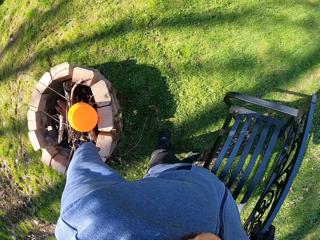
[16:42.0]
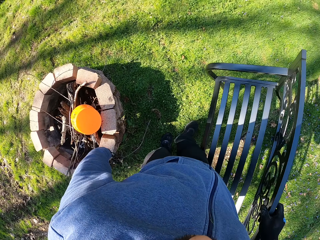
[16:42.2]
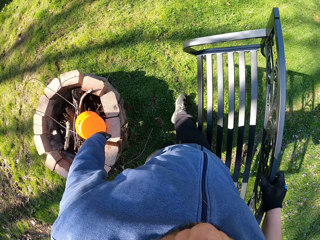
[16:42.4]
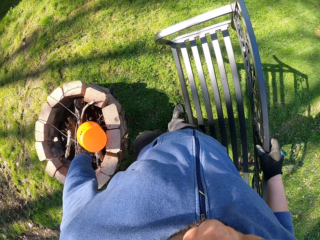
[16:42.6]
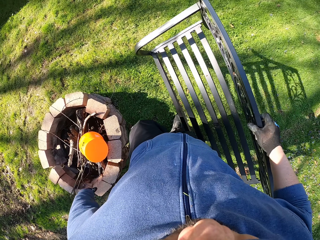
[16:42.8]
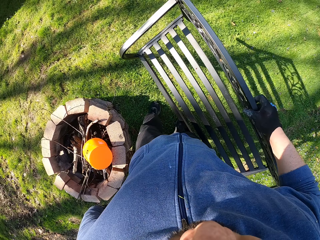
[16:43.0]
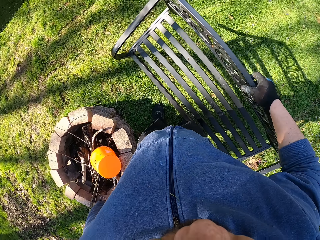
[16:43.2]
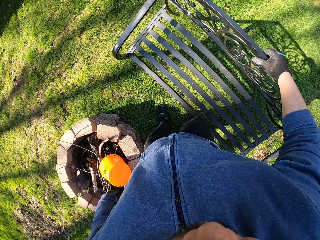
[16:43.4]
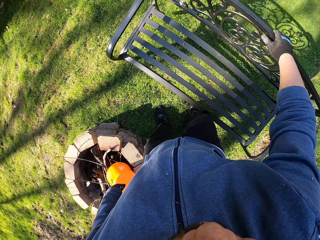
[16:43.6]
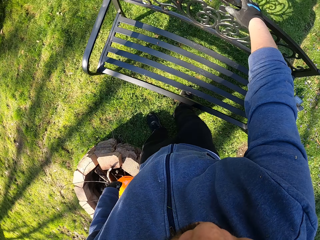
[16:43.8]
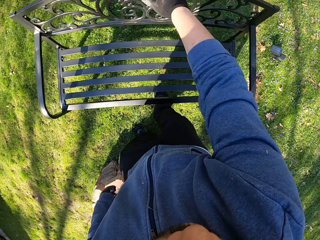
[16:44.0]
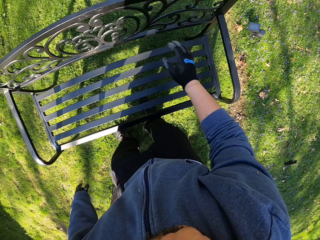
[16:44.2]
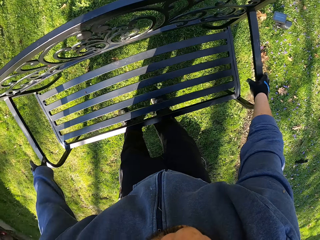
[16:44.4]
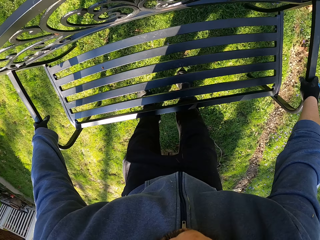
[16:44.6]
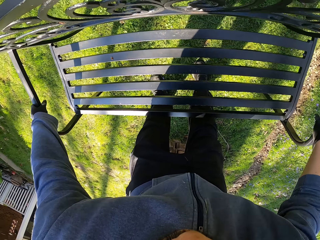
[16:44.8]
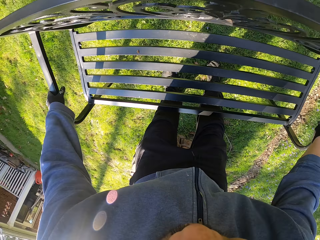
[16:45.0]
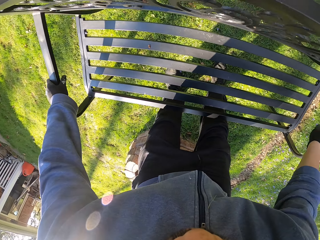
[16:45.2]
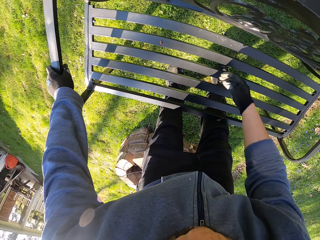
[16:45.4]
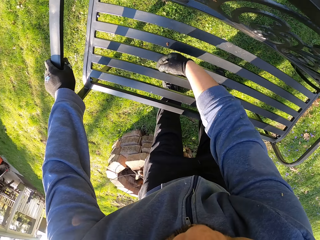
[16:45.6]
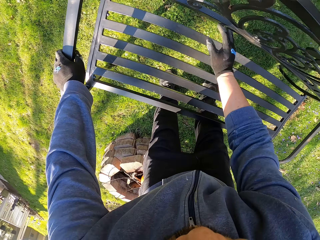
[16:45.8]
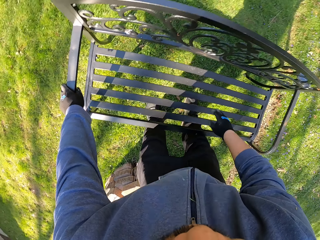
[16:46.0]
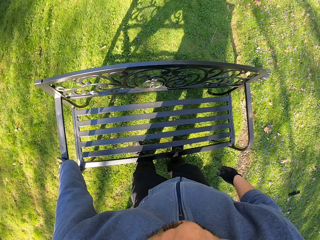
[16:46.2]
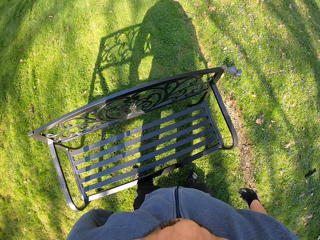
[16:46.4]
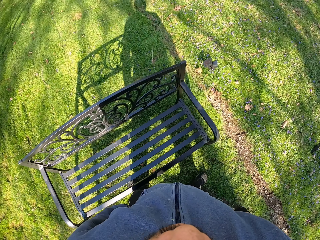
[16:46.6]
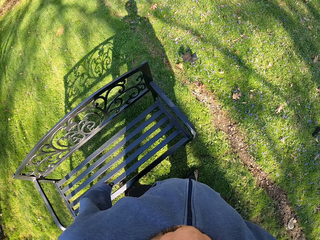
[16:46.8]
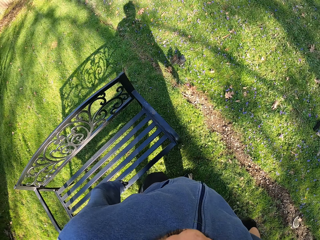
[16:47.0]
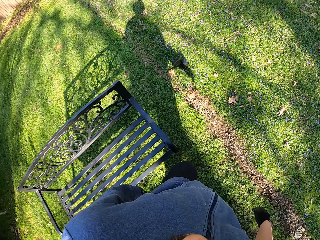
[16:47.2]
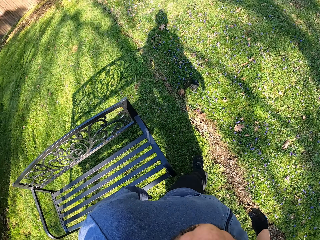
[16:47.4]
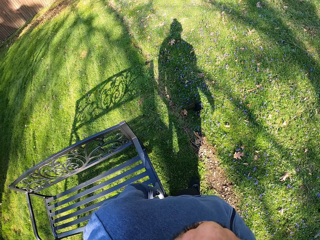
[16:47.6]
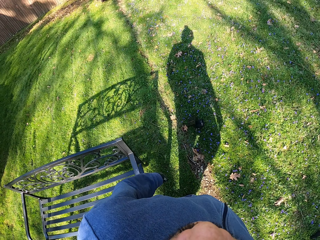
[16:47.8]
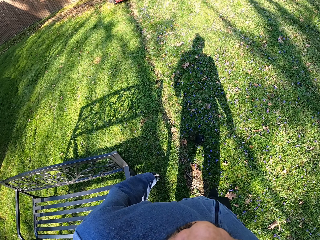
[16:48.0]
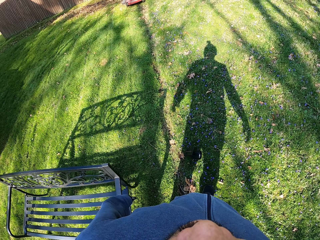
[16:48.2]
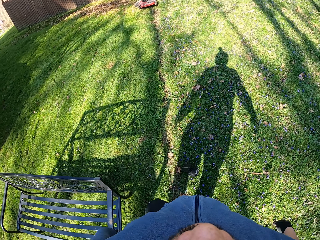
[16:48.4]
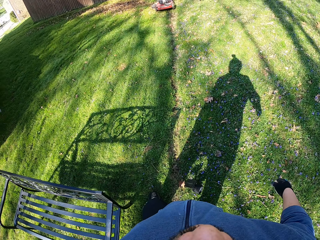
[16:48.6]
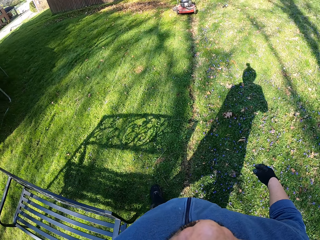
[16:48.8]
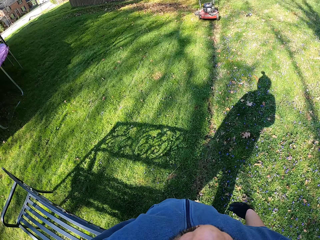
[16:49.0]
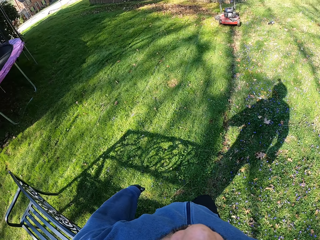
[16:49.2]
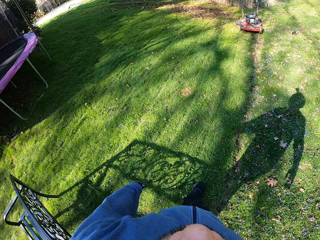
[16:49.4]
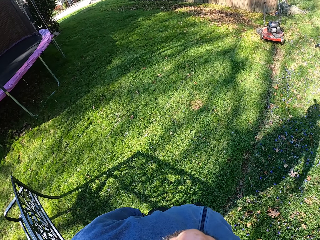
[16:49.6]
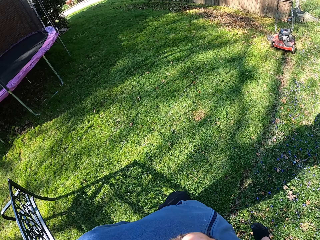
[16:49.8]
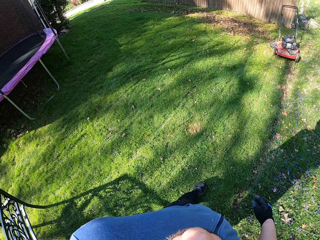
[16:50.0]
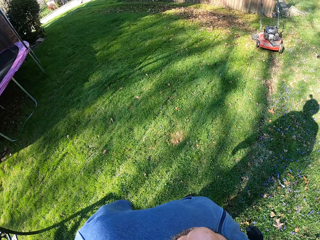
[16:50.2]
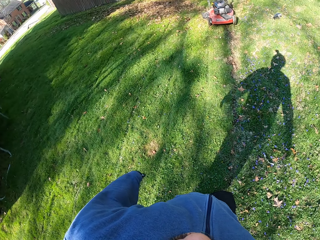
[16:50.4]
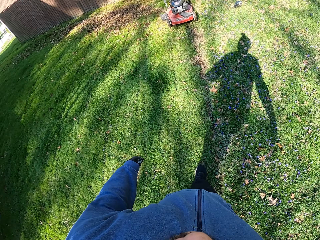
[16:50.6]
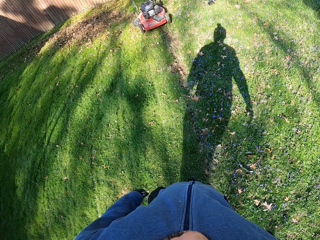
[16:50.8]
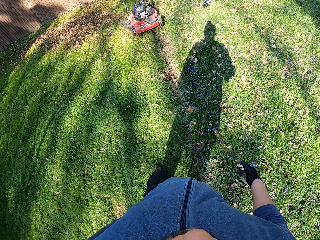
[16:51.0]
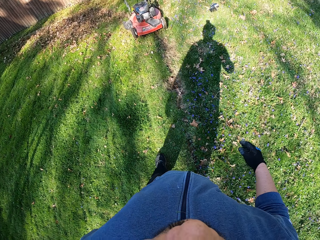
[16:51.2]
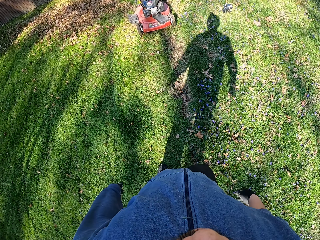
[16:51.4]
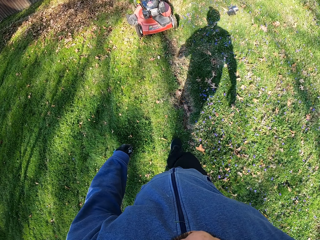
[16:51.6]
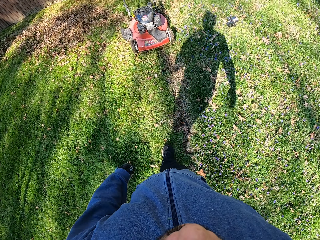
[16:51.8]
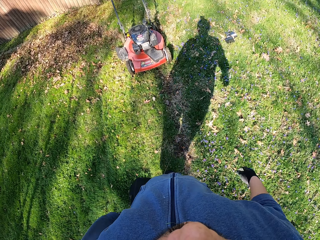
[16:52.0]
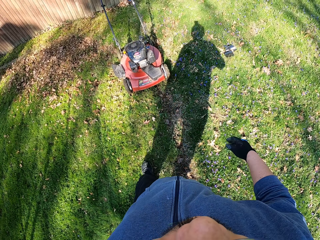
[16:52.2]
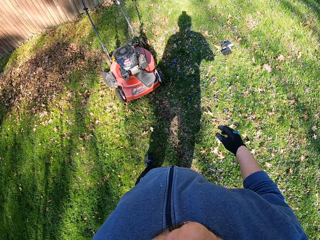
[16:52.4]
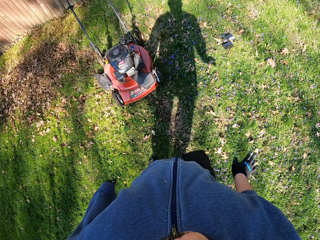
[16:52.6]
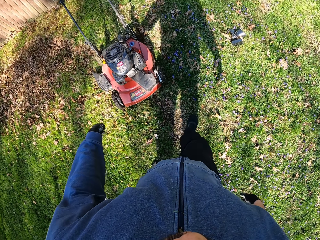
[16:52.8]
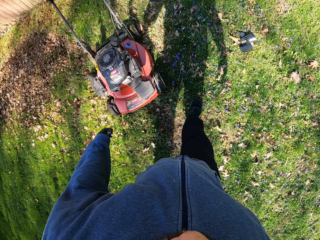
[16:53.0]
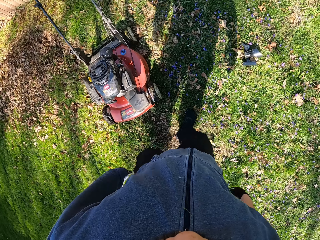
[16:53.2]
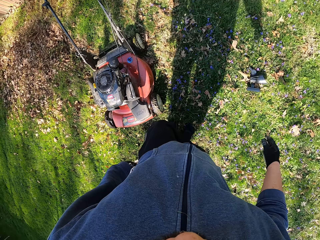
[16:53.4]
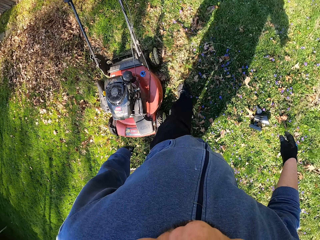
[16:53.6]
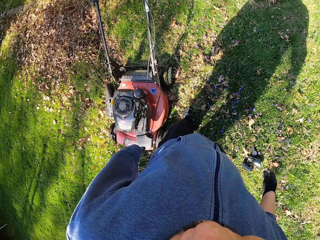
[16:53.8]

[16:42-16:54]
The camera wearer takes the chair and carries the chair. They drop the chair on the floor. They adjust the chair. They walk towards the lawn mower.

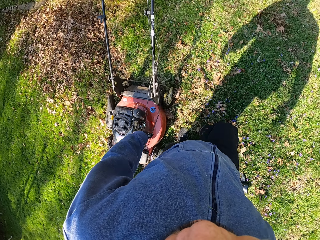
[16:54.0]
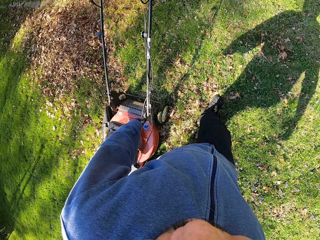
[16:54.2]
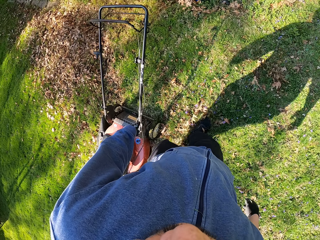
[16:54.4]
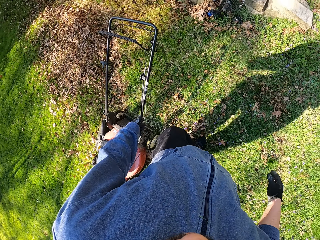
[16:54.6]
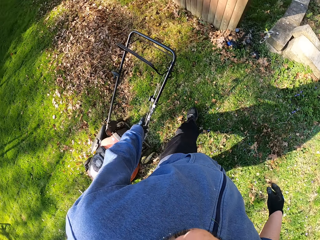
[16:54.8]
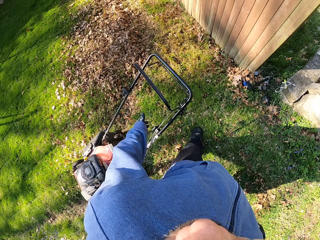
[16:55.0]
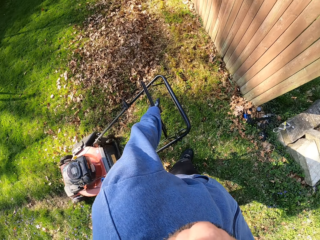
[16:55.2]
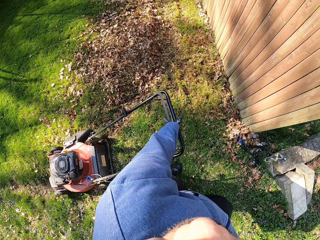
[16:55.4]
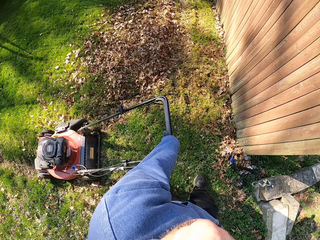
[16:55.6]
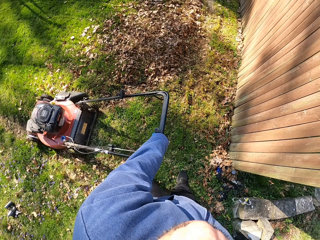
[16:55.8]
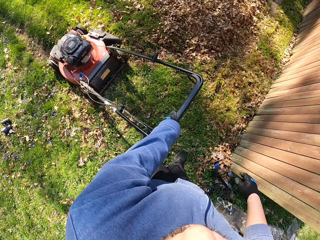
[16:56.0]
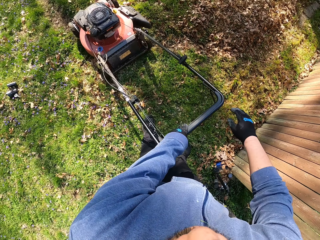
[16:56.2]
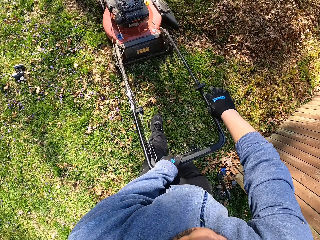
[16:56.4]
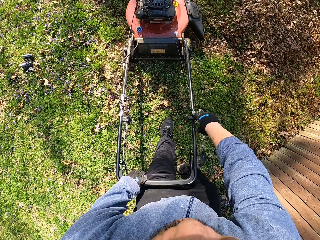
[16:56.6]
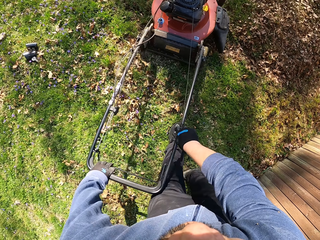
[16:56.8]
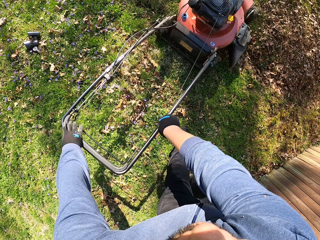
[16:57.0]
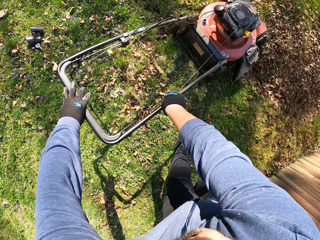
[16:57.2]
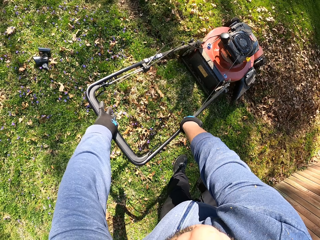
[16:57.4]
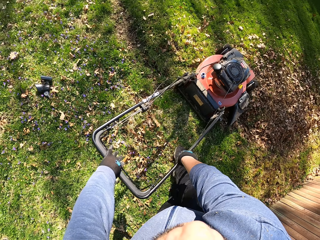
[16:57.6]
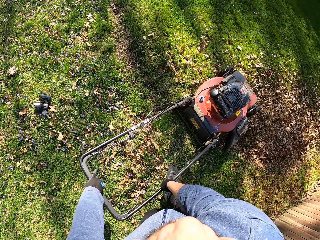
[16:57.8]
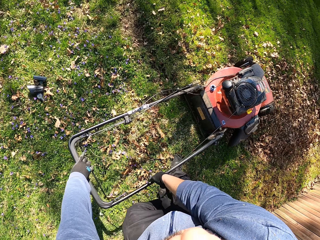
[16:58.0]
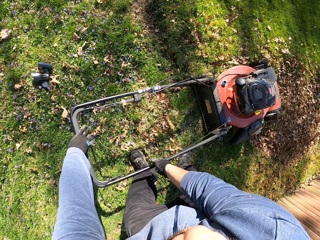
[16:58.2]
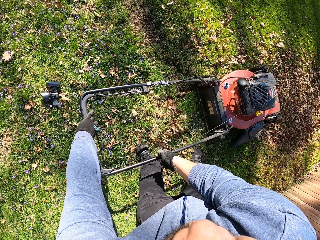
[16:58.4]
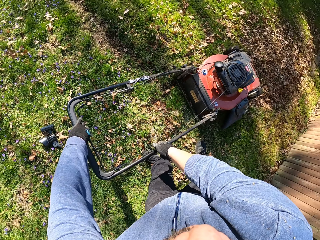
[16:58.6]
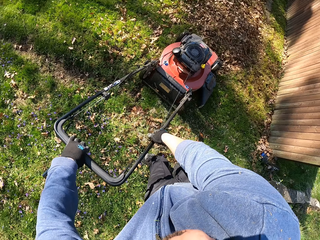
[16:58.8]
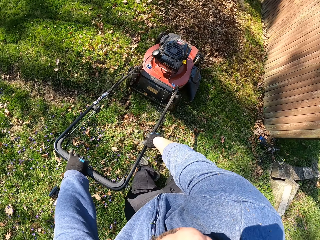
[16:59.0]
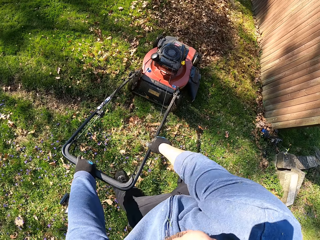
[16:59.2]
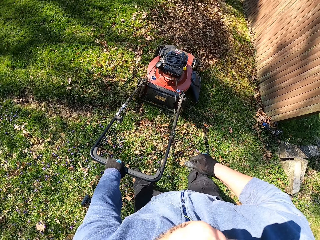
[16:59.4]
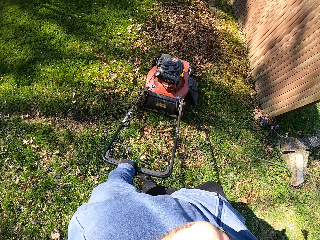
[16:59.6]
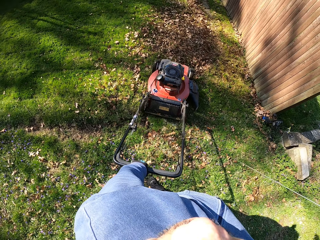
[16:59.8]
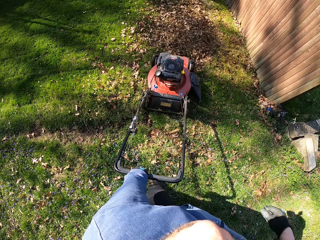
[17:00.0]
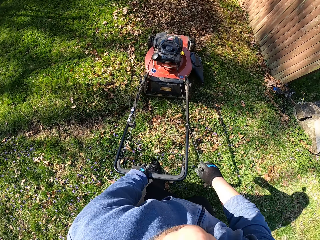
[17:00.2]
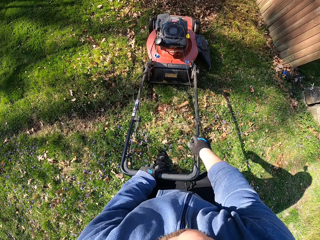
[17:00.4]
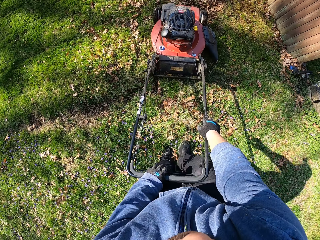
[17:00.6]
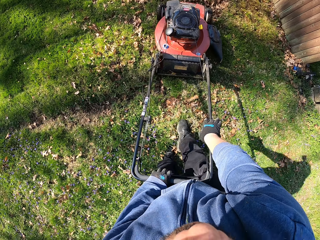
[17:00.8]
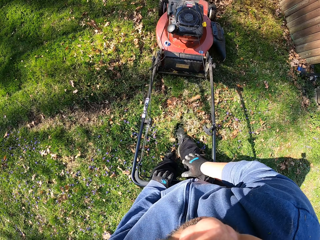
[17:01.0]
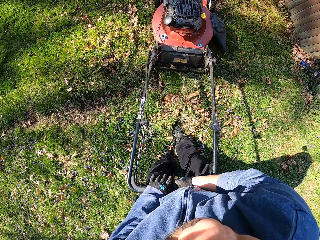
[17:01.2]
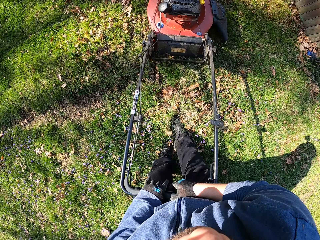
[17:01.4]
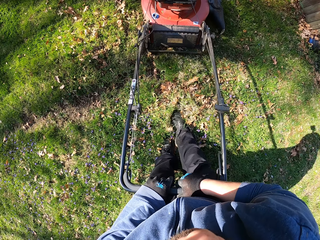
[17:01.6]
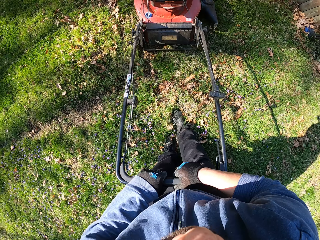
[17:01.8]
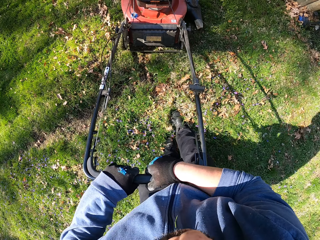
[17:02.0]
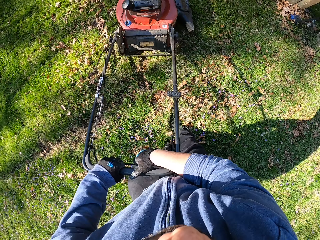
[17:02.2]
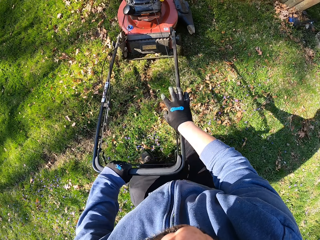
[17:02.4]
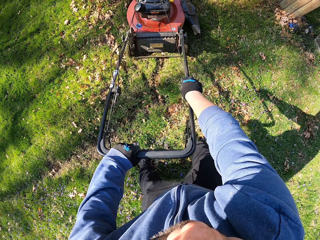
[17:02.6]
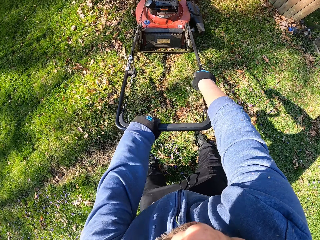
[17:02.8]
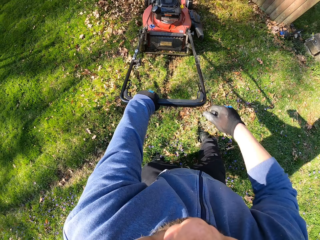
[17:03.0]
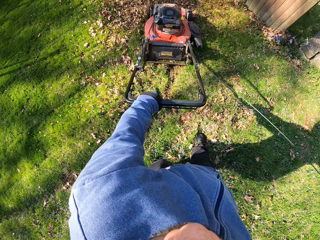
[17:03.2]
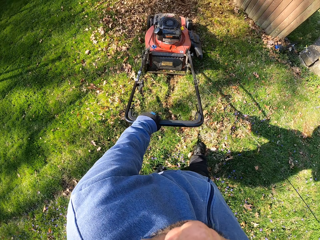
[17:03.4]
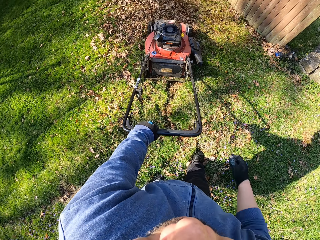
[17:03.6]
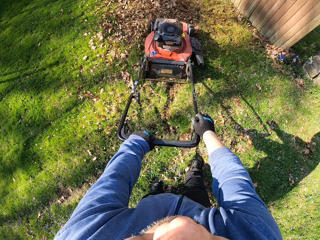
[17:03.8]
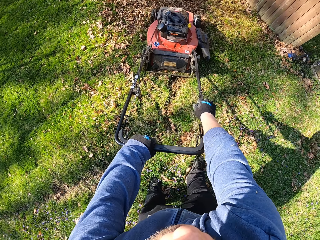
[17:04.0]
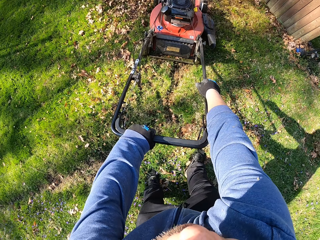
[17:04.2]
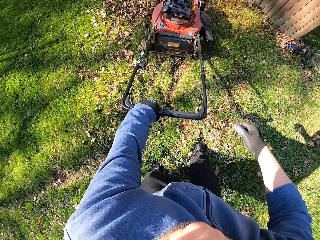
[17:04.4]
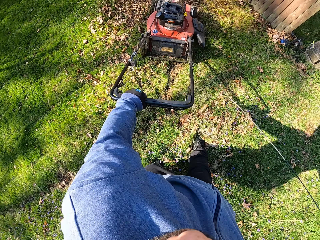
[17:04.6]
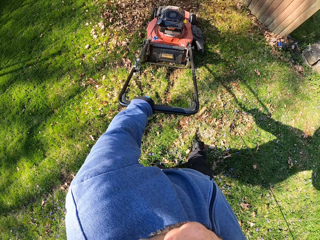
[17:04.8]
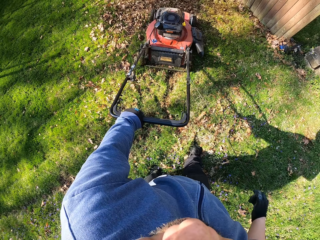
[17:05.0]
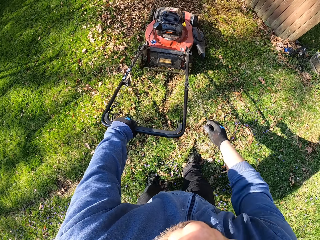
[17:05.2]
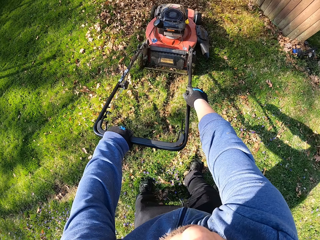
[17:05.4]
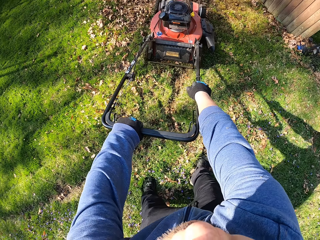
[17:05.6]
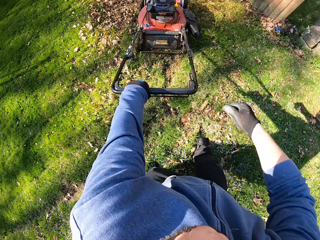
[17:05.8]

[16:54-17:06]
The camera wearer touches the mower machine. They take the lawn mower. They start the lawn mower.
